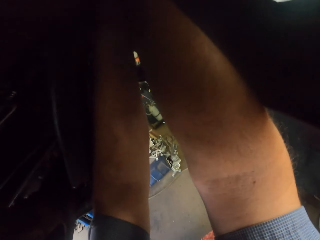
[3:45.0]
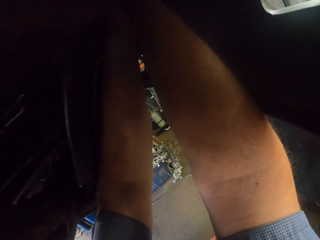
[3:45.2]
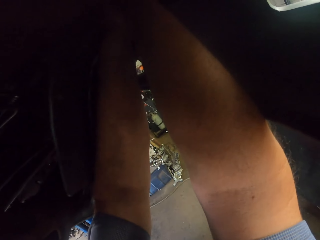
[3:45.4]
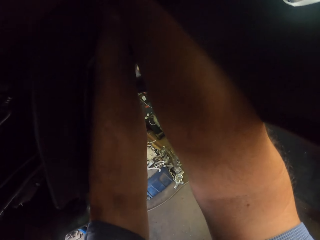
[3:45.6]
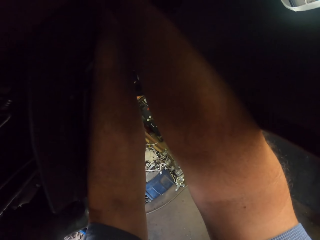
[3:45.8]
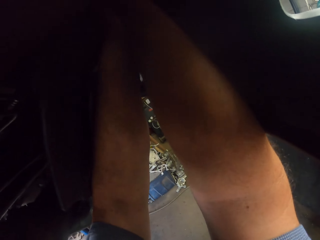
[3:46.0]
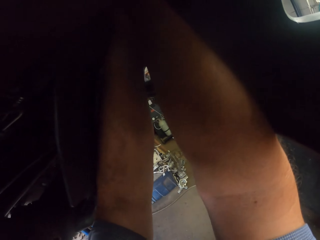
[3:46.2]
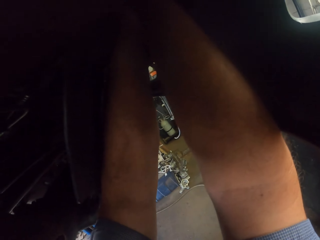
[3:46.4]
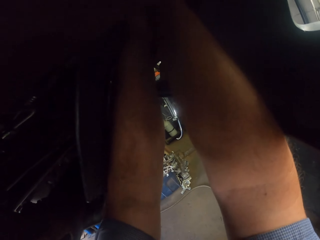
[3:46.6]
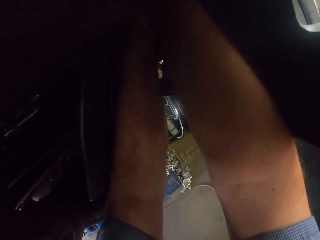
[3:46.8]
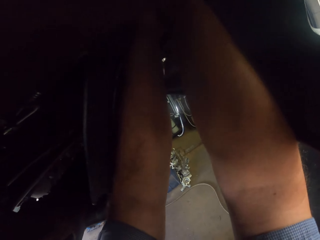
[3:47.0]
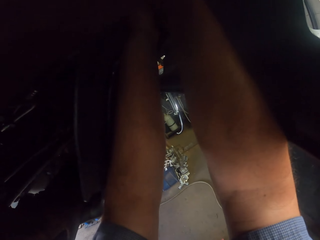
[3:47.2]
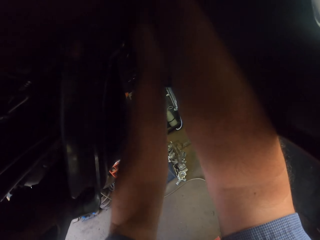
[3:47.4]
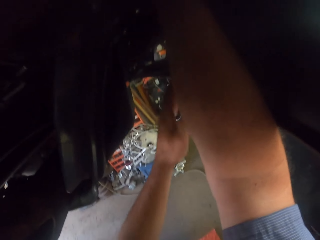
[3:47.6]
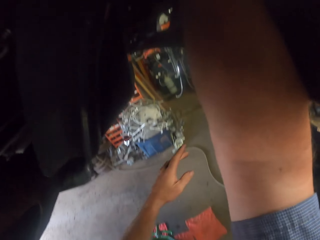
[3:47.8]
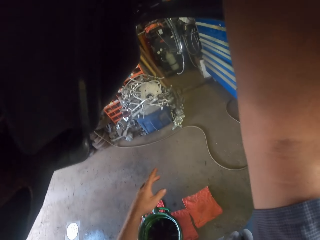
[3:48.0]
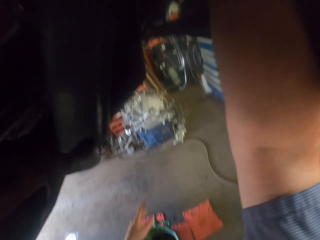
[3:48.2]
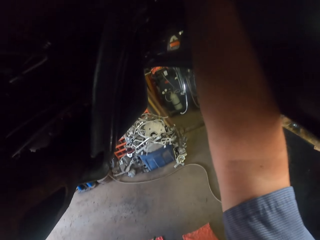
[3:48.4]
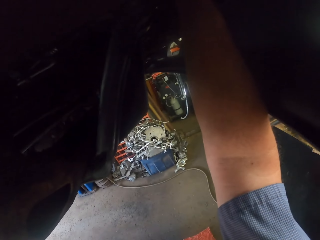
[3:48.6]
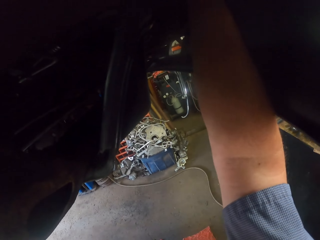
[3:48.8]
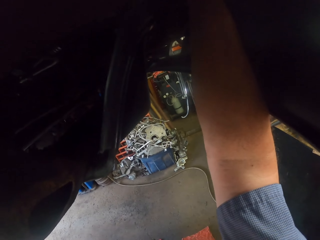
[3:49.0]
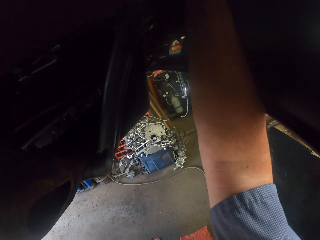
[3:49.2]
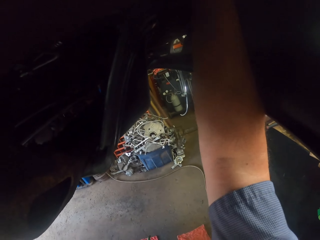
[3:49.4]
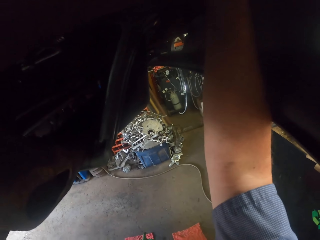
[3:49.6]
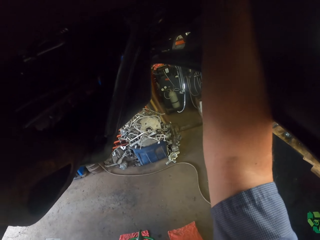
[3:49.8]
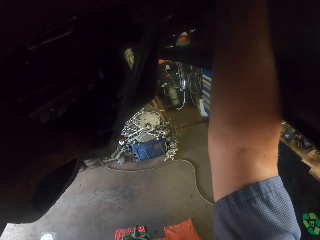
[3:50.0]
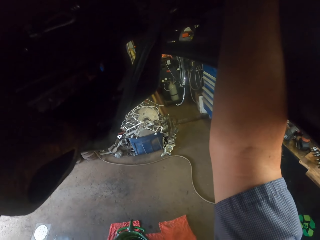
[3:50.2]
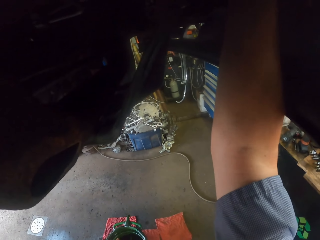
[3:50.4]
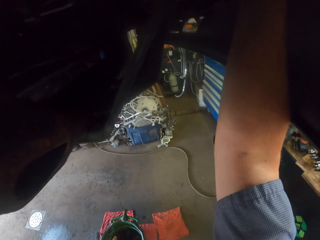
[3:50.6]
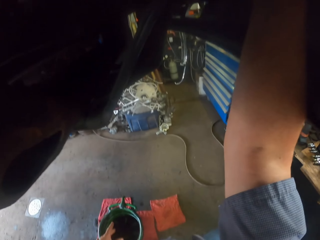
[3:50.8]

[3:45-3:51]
The camera wearer adjusts the nut.

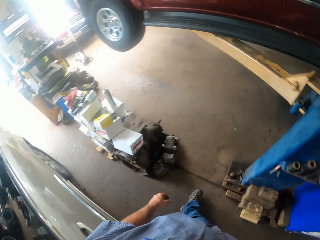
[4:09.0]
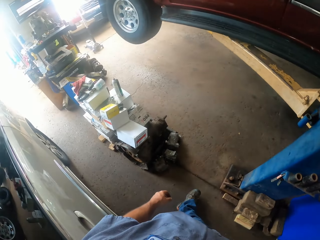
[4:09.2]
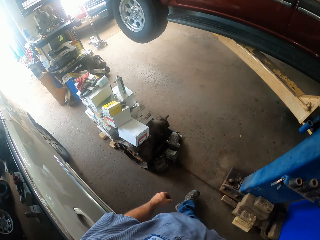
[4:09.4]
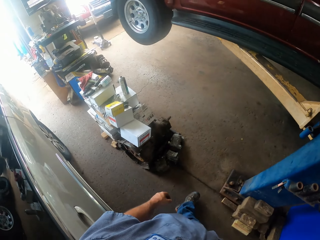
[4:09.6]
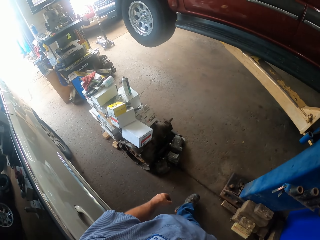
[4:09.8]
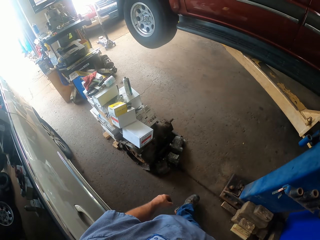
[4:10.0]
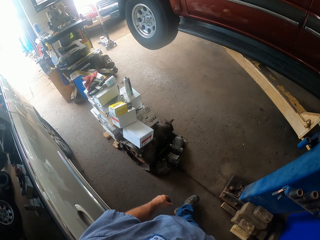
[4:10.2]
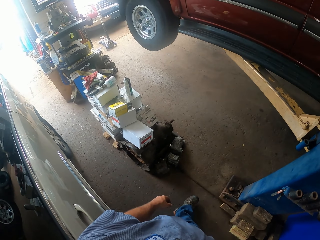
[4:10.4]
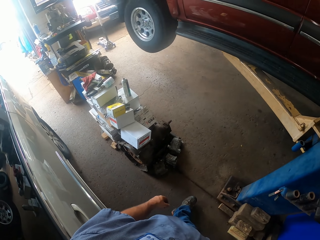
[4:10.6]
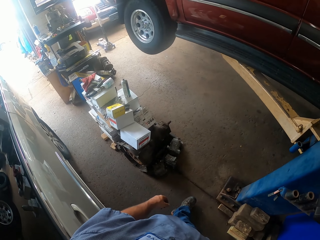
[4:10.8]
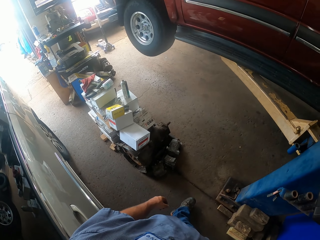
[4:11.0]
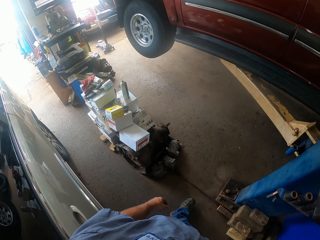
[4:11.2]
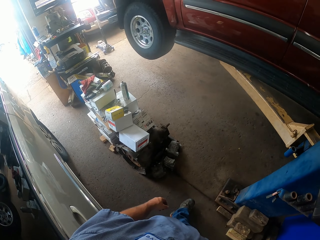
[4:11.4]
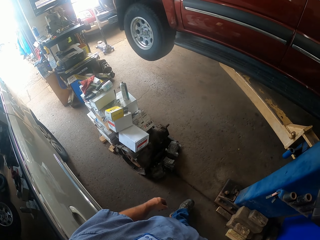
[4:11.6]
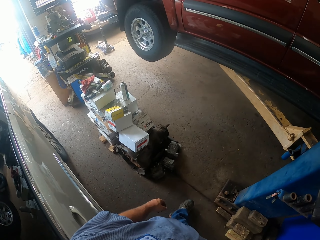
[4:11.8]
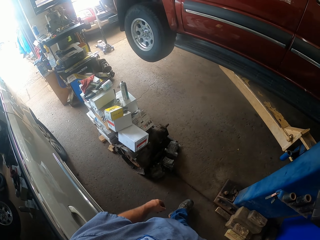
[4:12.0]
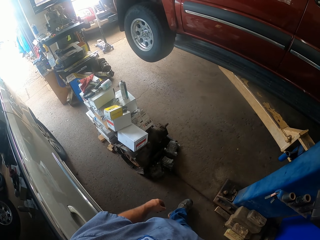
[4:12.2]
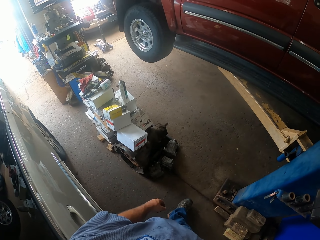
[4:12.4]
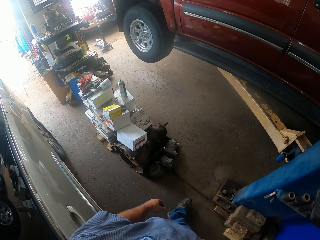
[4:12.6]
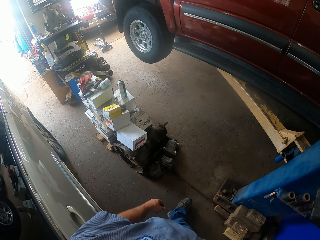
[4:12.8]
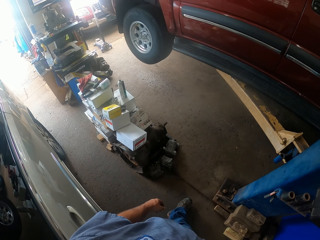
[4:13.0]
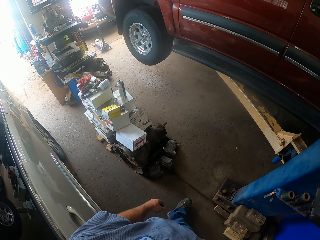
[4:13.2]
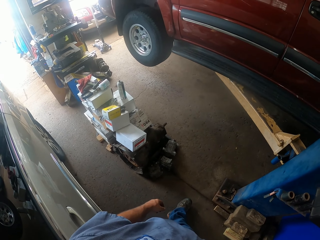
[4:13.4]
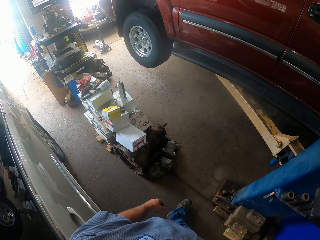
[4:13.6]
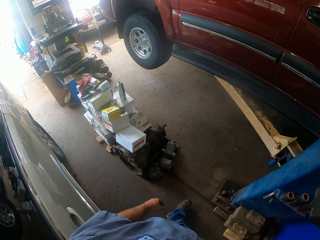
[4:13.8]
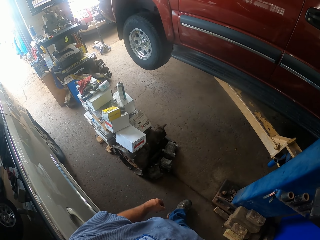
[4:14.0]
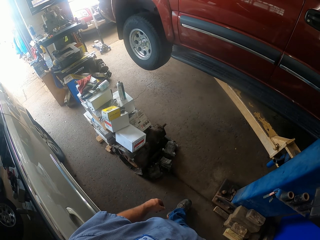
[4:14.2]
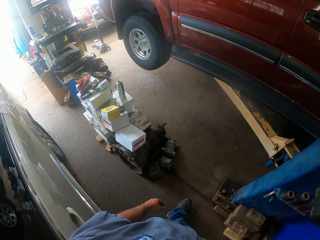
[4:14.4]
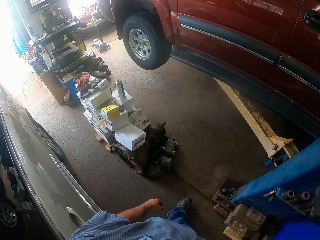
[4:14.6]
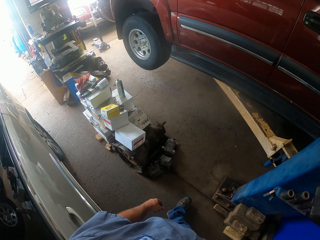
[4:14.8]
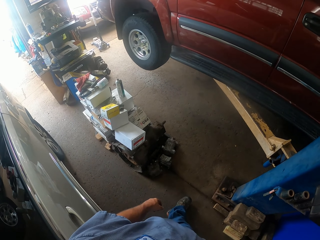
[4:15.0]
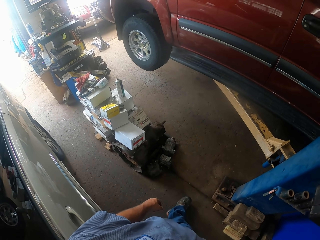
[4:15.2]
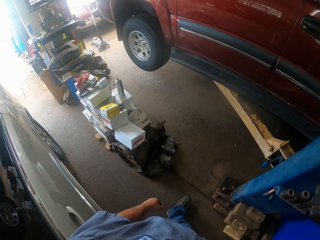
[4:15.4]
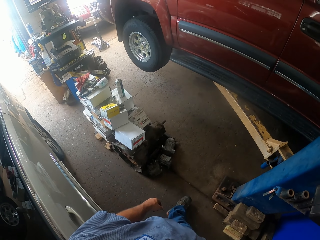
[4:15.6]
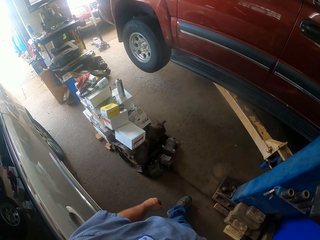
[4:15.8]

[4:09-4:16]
The camera wearer lowers the car.

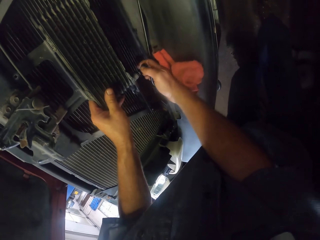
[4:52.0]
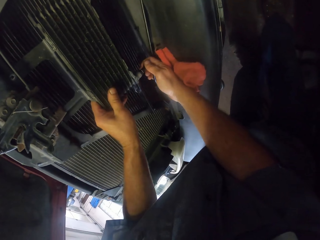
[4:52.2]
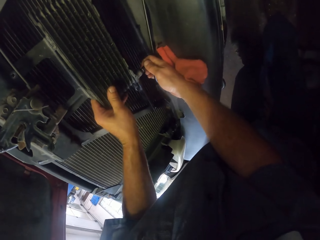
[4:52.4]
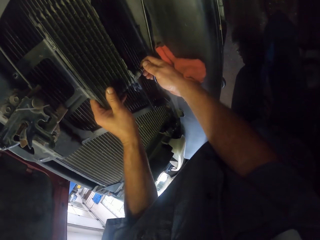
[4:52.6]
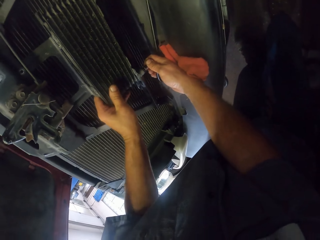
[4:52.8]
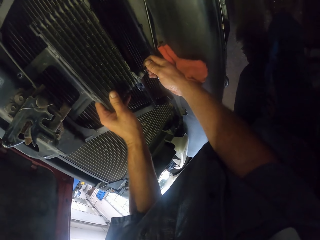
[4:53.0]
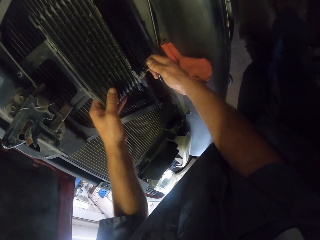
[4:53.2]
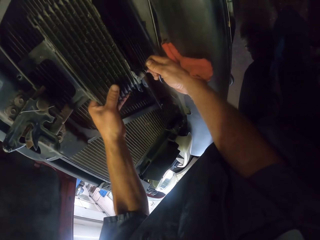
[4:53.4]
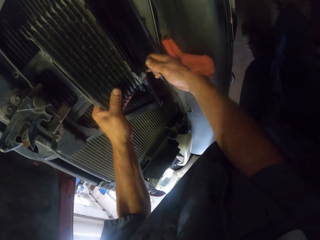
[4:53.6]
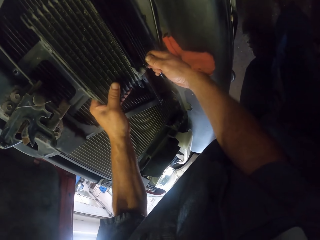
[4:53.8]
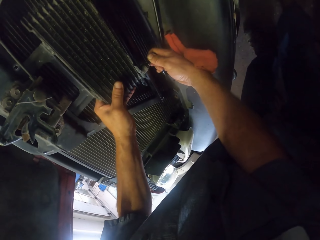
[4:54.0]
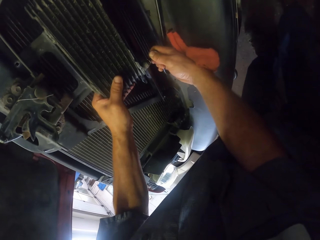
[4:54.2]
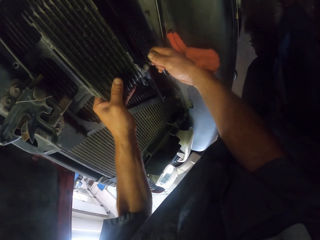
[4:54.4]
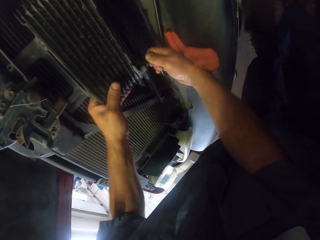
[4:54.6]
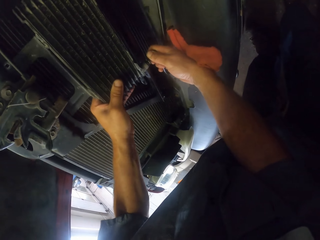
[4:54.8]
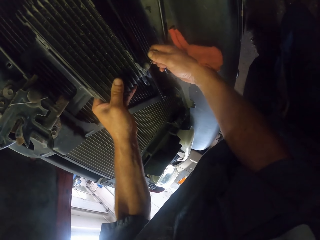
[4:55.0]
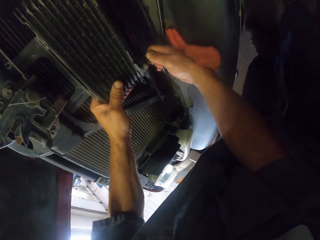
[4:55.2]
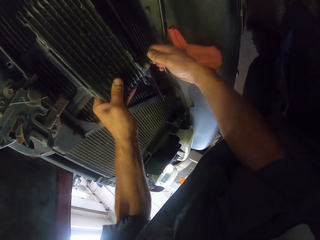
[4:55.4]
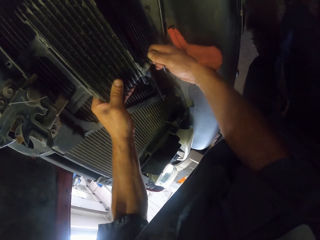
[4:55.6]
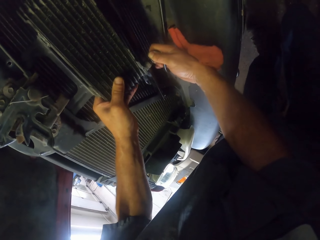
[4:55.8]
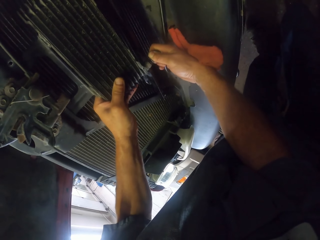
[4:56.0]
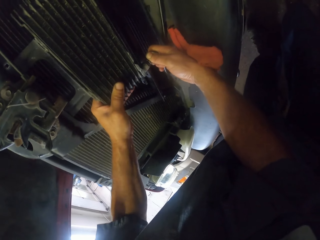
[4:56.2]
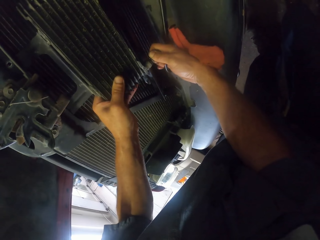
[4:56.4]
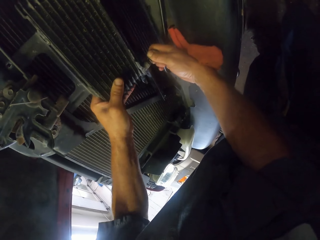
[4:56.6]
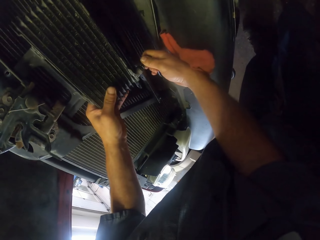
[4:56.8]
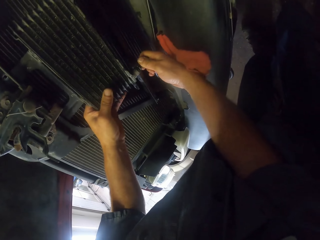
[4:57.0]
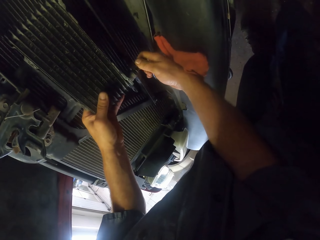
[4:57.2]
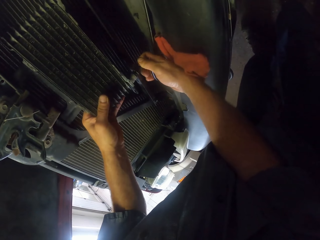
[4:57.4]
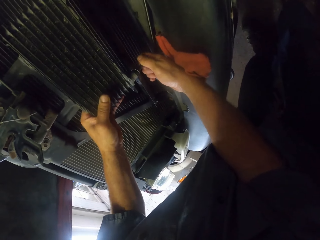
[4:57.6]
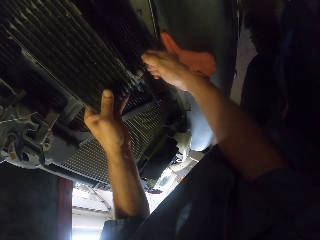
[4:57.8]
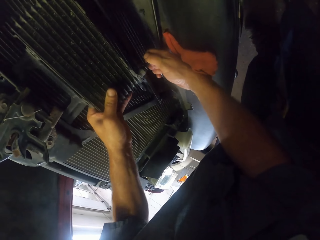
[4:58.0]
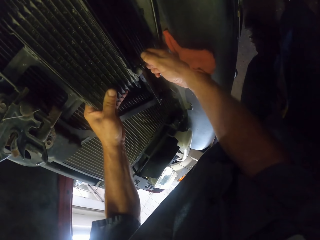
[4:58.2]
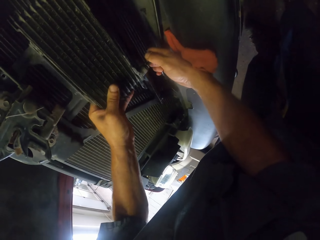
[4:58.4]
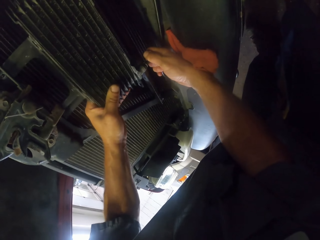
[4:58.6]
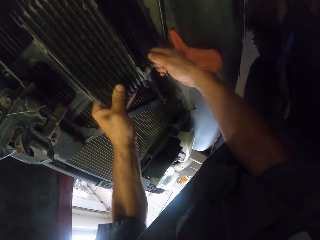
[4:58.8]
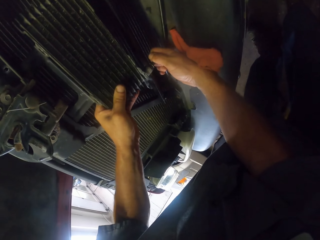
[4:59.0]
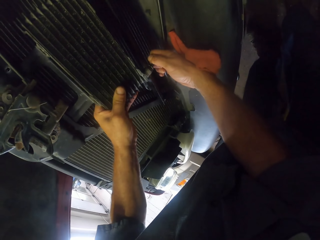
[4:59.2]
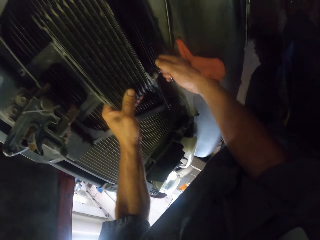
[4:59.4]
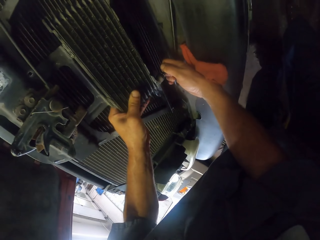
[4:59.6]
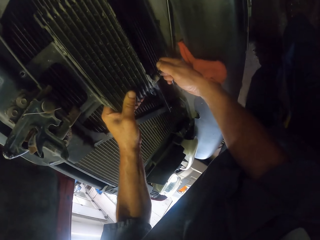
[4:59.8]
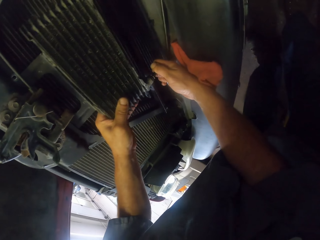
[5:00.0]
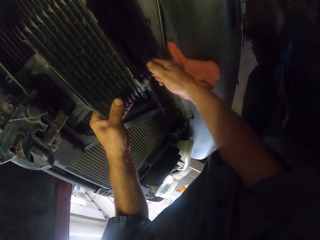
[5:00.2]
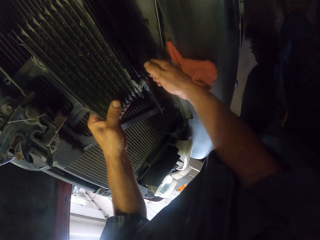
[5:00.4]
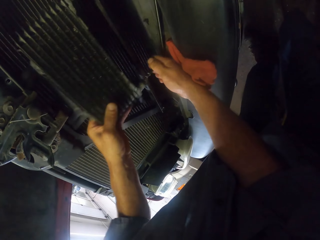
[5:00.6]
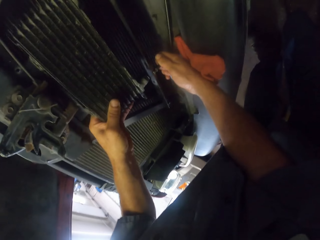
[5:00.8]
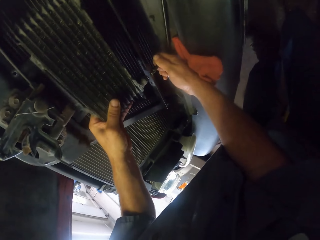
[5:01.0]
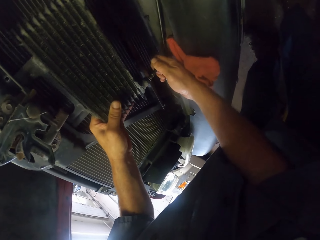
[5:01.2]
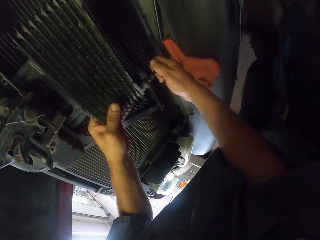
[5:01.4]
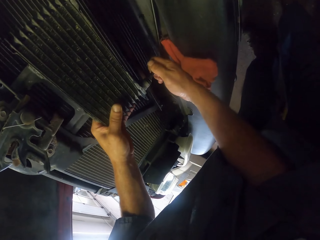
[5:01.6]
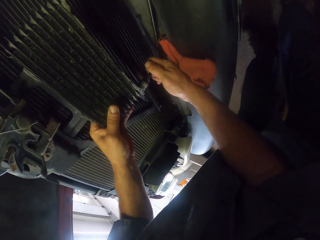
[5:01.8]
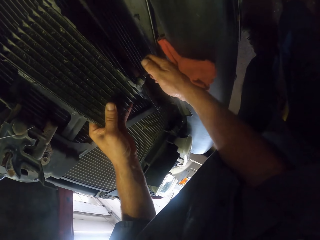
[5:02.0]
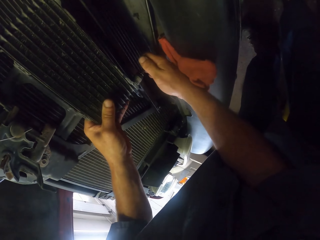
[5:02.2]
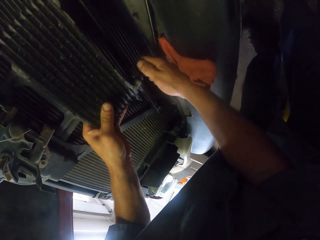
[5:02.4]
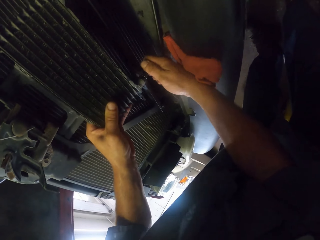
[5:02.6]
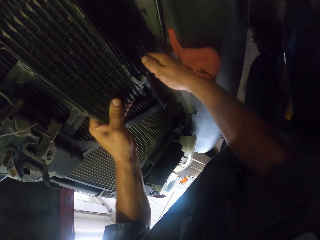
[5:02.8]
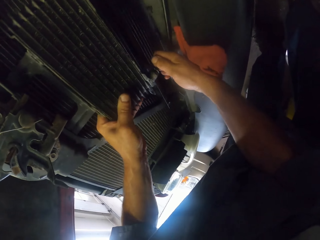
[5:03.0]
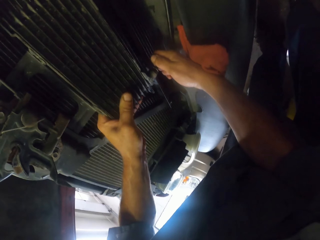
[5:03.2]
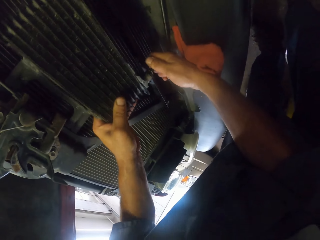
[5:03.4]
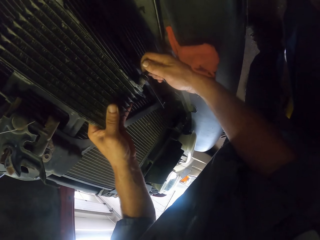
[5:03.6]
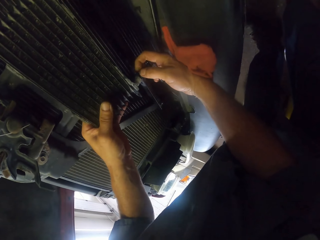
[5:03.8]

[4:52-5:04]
The camera wearer loosens the screw. They fix the screw in something.
